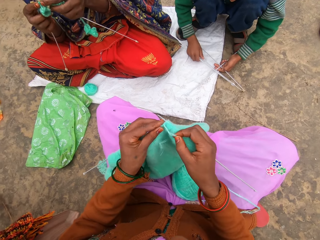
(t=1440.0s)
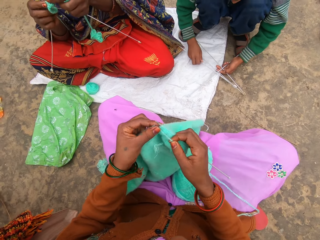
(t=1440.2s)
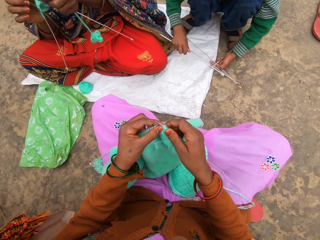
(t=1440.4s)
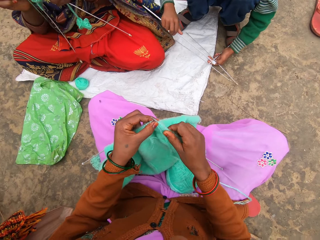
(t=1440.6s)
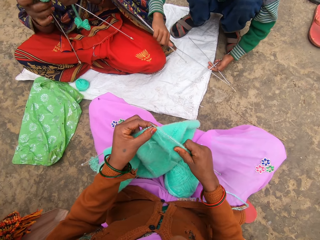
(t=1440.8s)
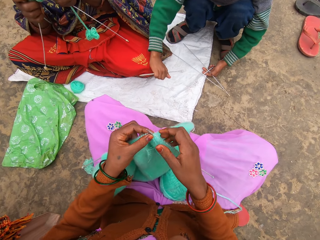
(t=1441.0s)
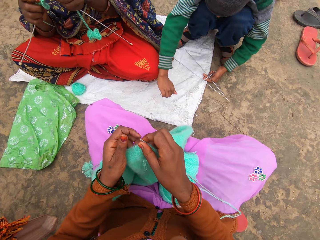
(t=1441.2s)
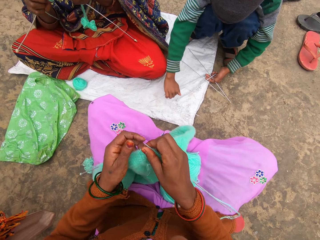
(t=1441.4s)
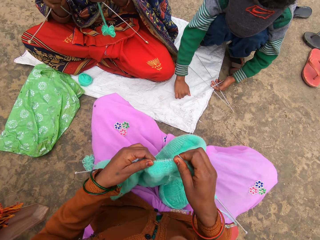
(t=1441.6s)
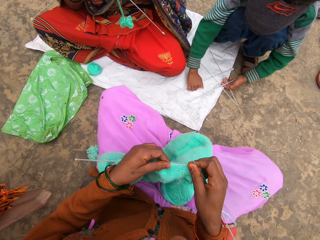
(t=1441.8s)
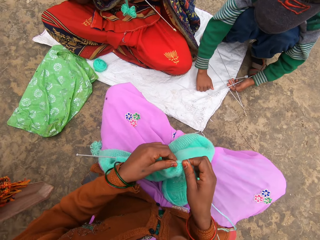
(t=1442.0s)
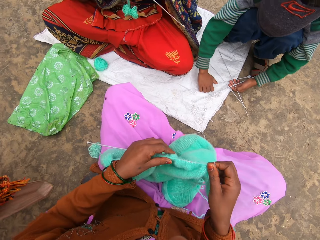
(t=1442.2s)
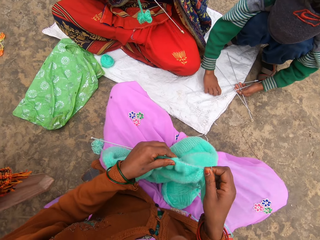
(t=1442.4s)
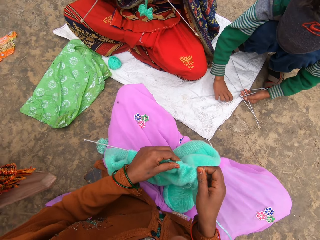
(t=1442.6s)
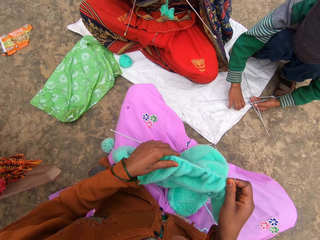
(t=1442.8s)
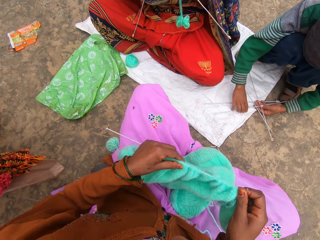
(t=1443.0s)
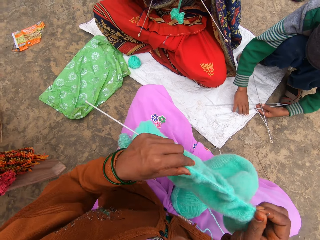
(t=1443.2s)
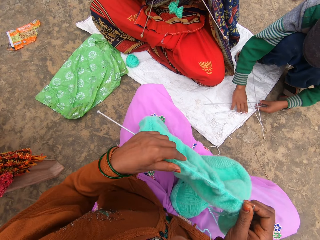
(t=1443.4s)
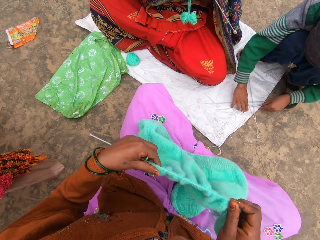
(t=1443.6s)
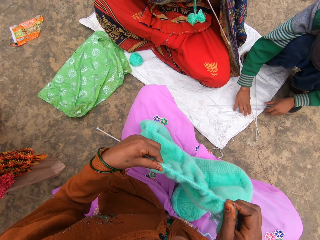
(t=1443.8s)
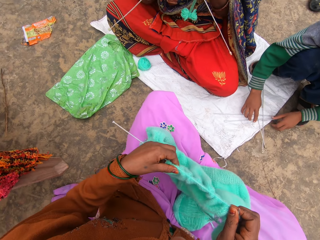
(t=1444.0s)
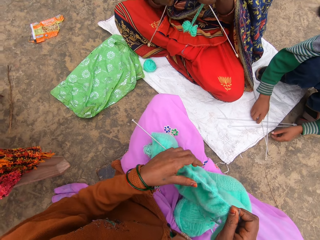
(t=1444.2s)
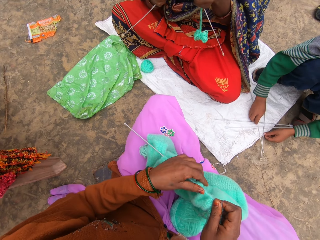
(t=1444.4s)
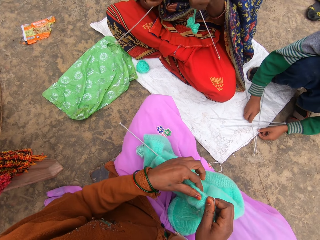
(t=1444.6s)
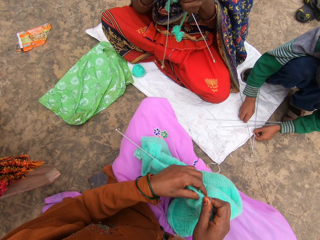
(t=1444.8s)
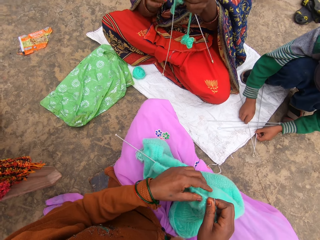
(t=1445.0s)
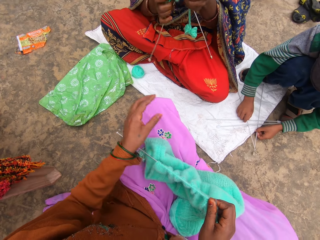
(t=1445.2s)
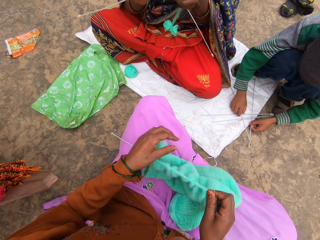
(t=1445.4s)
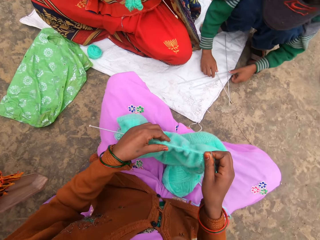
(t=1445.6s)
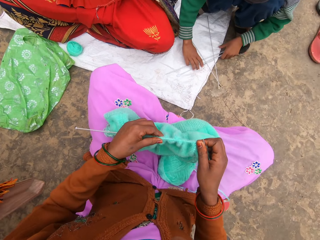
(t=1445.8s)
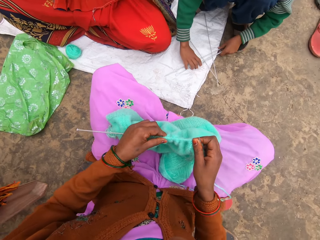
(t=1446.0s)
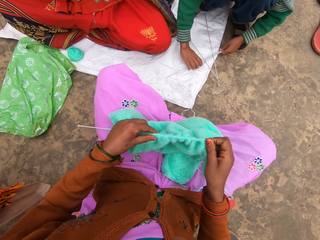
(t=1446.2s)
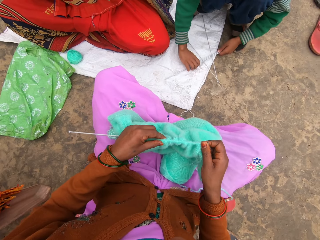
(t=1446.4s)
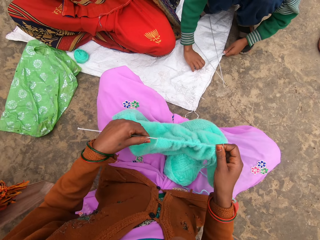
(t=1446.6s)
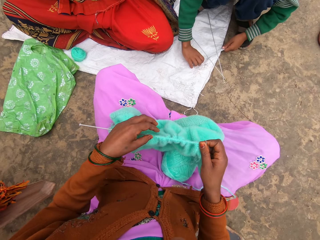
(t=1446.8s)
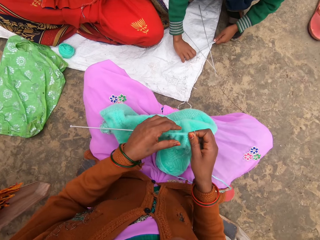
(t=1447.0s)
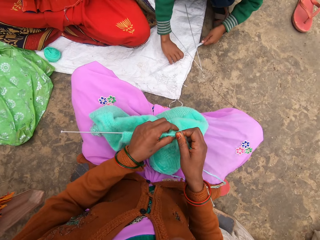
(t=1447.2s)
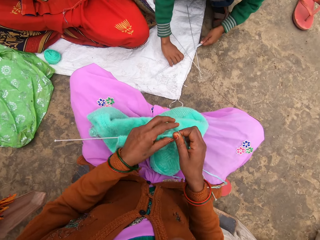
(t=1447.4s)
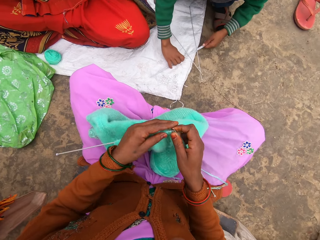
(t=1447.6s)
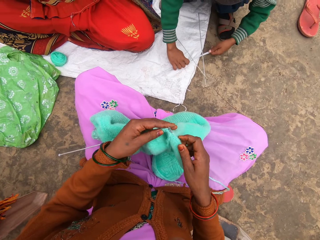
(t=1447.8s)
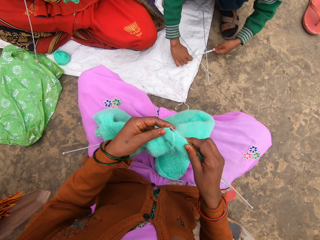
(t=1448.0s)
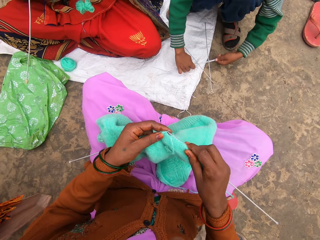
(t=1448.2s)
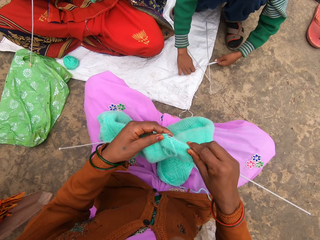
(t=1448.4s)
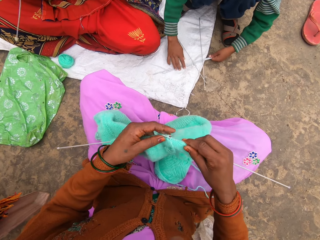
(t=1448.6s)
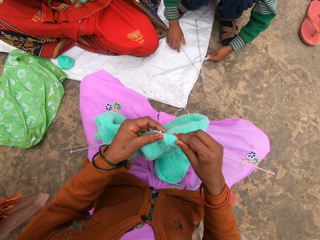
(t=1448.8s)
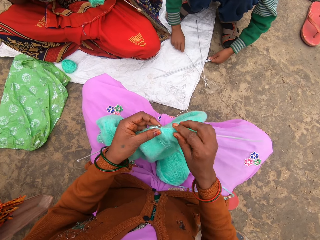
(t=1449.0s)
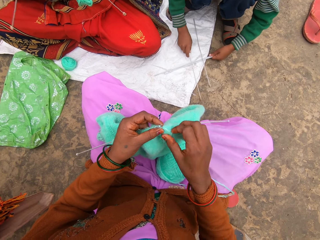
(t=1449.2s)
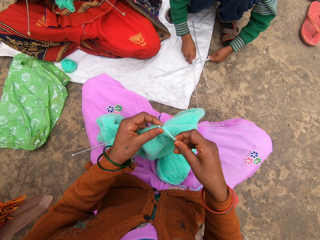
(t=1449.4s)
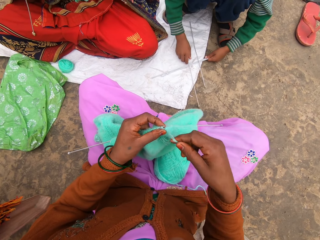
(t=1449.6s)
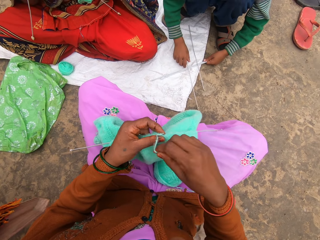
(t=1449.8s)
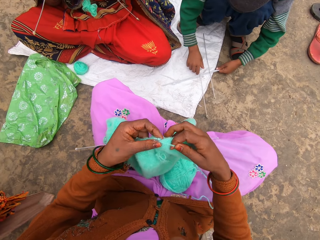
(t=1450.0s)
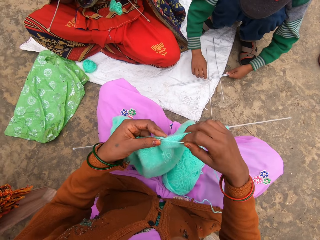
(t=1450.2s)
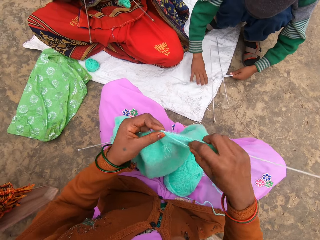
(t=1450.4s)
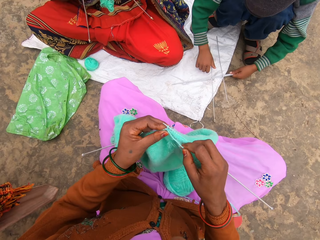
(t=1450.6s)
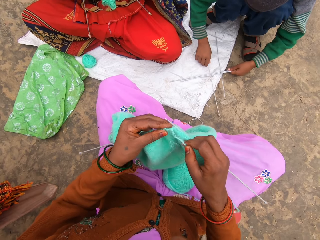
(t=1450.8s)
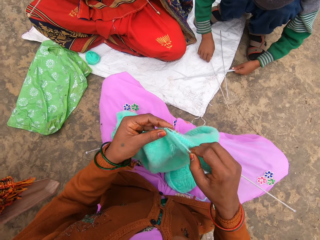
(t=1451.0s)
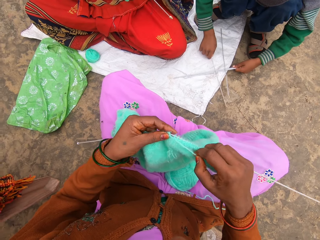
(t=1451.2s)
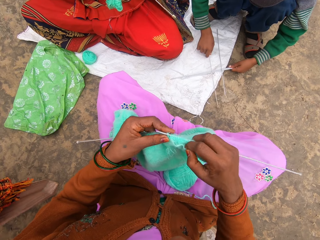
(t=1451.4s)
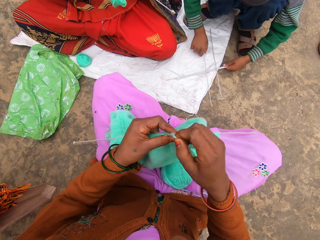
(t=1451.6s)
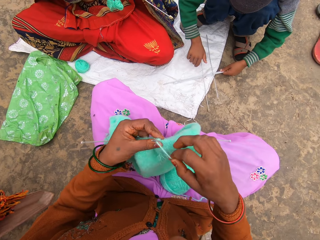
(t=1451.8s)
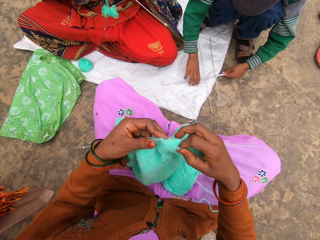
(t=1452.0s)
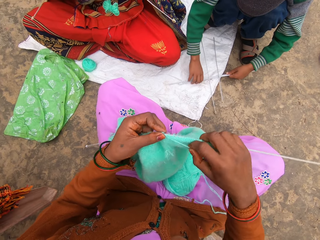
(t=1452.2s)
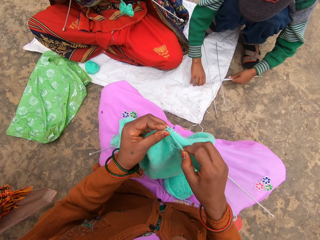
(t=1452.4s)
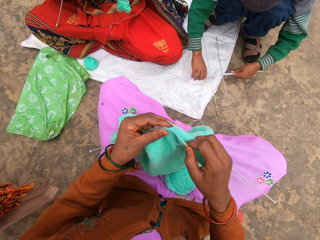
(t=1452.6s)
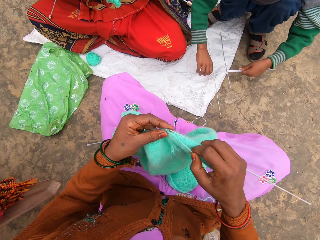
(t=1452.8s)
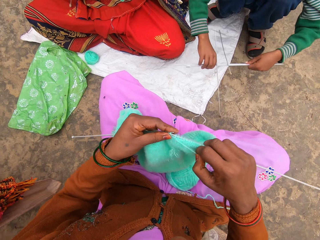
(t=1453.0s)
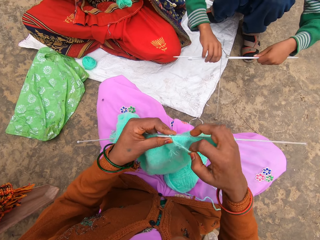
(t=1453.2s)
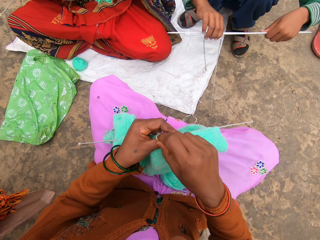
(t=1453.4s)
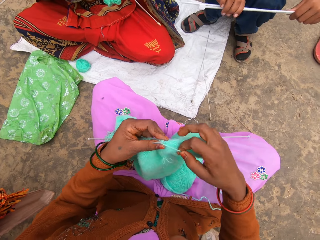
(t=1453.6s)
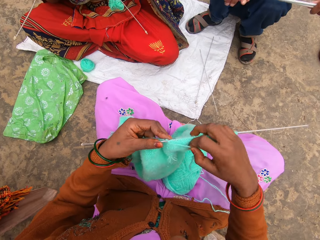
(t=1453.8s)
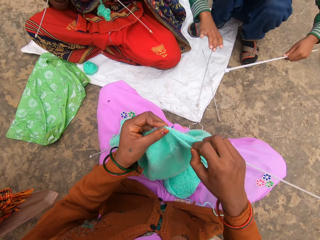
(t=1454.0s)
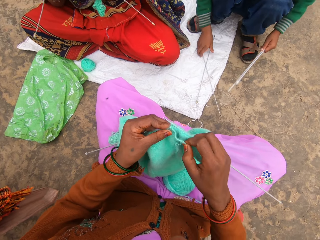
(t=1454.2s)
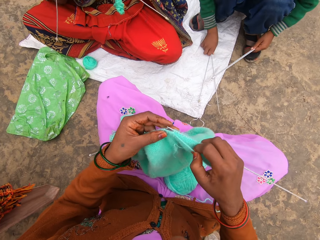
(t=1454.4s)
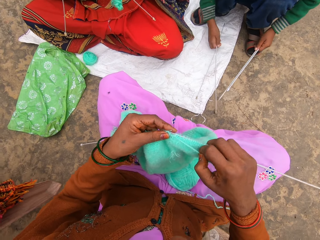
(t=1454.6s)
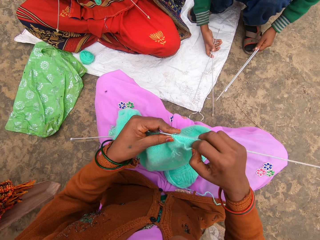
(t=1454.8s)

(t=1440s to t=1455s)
The camera wearer pulls the woolen sweater on the needle. They interact with a man. The man talks to the camera wearer. The man plays with needles.

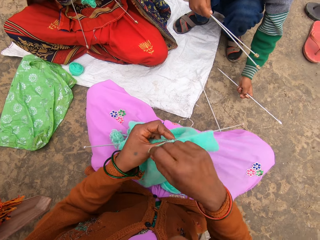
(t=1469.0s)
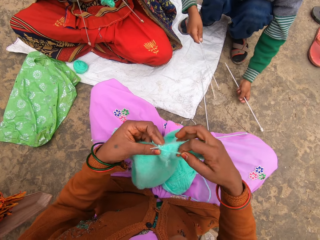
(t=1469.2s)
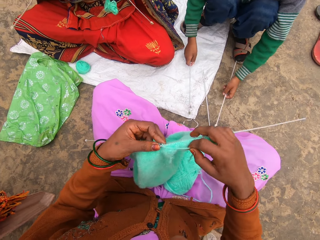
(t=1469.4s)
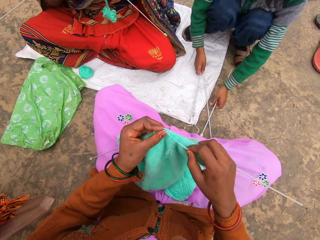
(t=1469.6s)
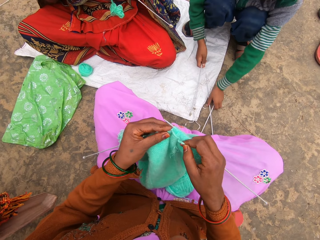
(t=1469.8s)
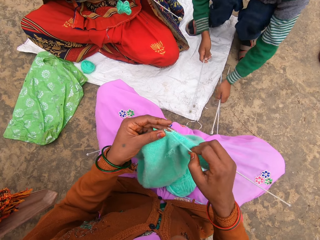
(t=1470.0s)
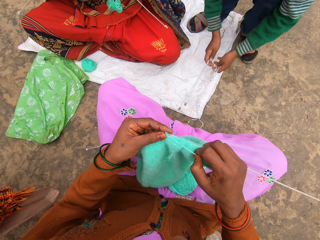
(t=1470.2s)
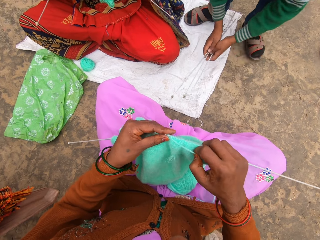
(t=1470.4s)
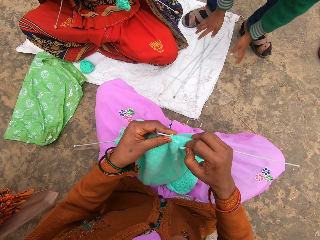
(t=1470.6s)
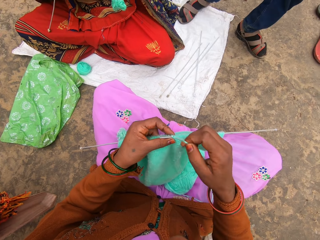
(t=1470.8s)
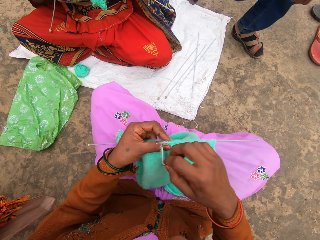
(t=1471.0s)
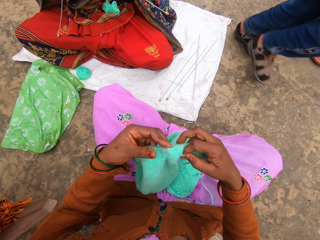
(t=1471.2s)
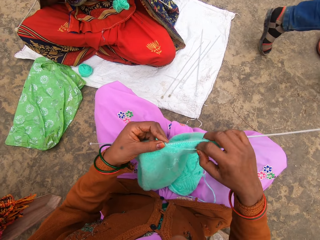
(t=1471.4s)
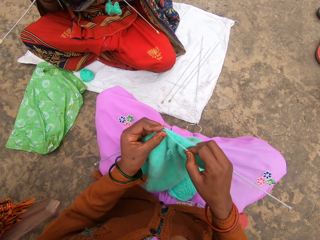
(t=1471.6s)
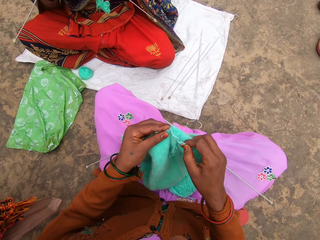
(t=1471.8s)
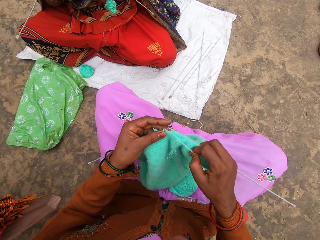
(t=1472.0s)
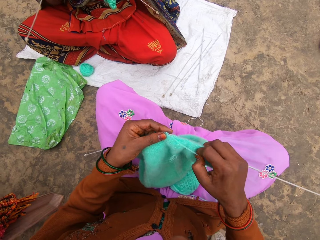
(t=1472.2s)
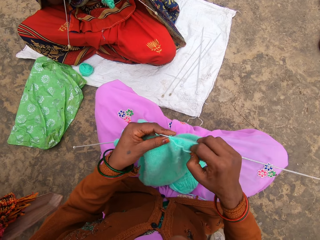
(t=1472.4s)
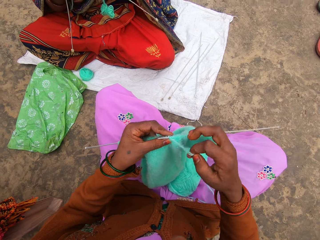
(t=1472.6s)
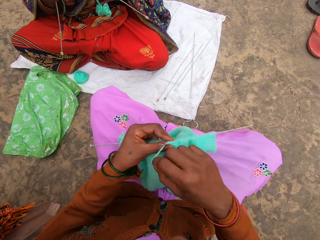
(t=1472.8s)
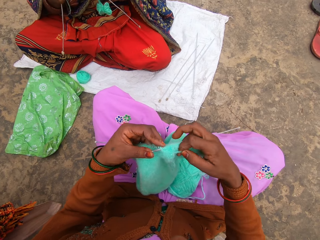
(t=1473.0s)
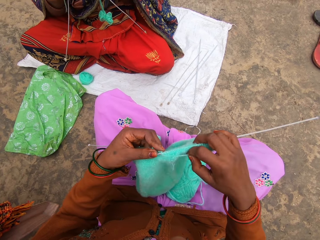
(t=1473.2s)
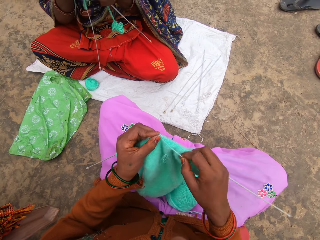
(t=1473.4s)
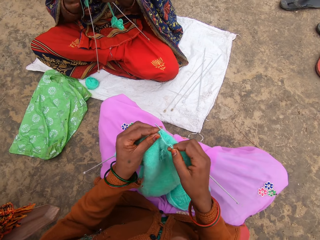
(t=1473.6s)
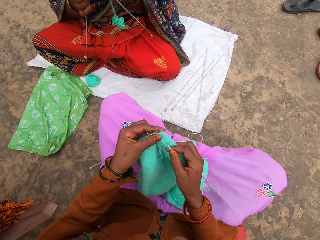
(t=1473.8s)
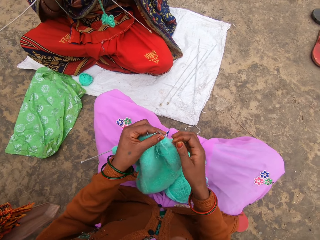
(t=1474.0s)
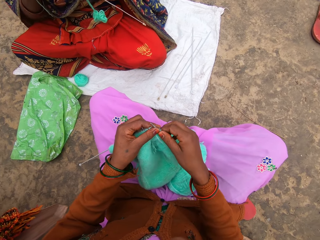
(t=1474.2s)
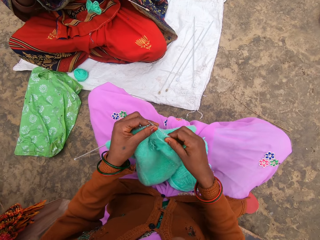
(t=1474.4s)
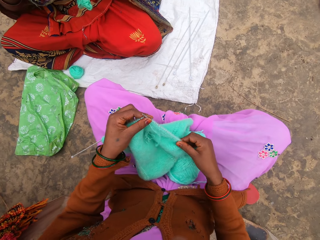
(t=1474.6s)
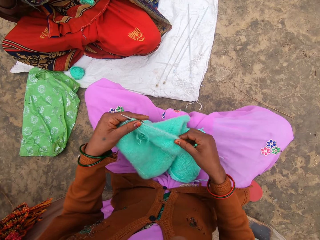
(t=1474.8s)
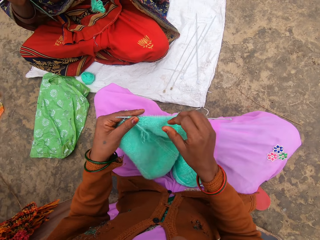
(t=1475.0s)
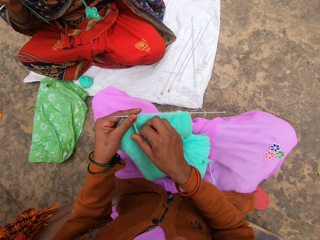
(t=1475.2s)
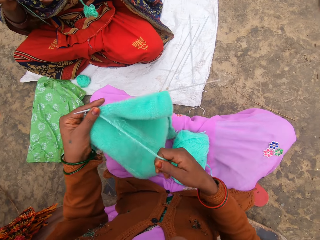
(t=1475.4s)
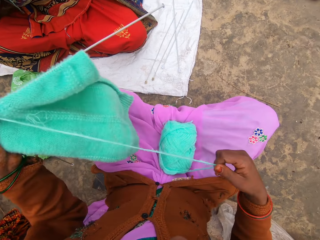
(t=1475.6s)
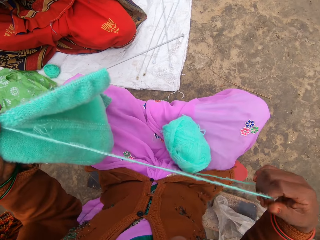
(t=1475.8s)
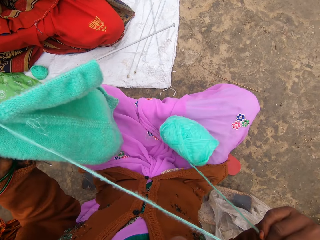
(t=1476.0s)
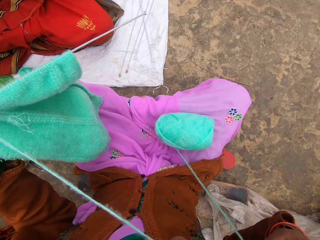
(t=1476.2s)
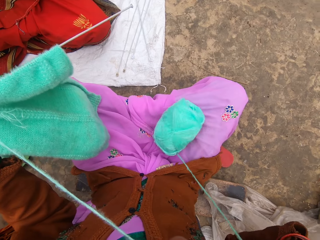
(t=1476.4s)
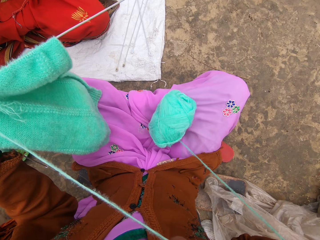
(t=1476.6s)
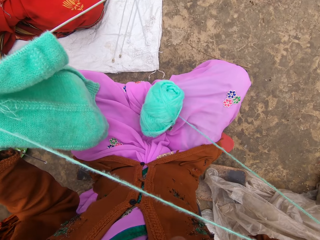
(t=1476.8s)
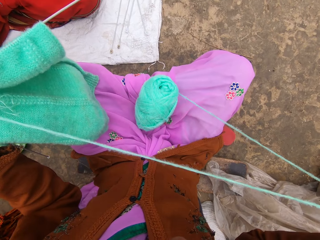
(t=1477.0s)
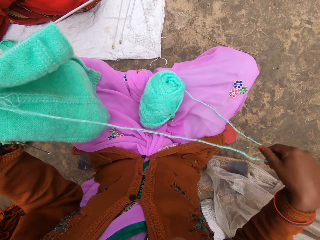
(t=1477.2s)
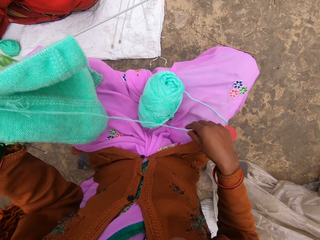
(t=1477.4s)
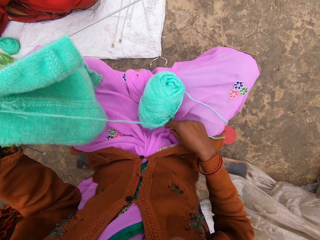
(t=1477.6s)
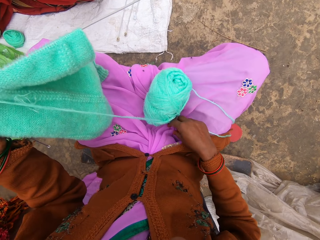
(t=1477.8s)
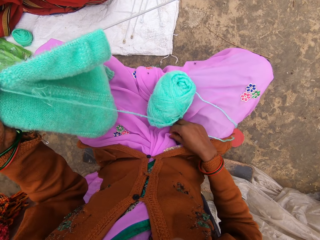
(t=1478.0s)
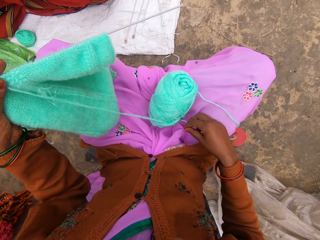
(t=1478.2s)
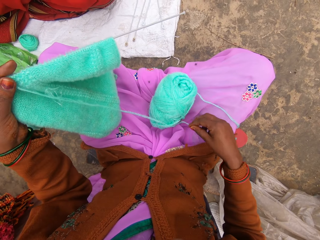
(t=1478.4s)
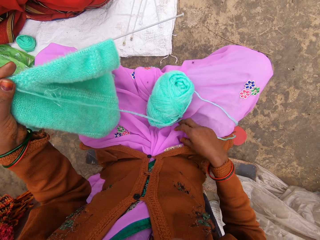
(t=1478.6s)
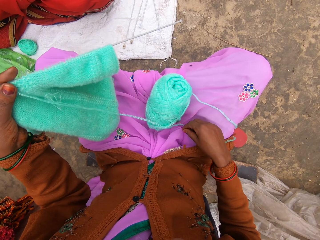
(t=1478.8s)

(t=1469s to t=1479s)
A man puts the needles down and walks away. The camera wearer knits and talks. They pull the woolen sweater on the needle. They remove the thread on the yarn.
